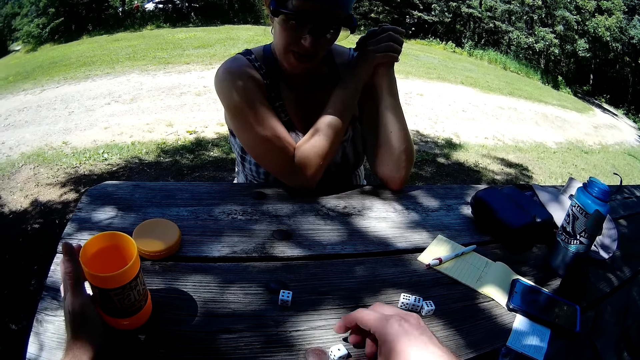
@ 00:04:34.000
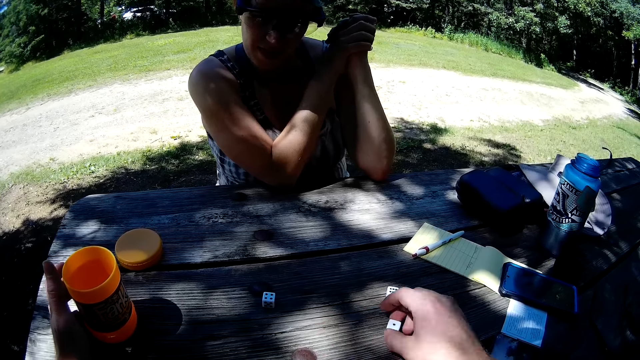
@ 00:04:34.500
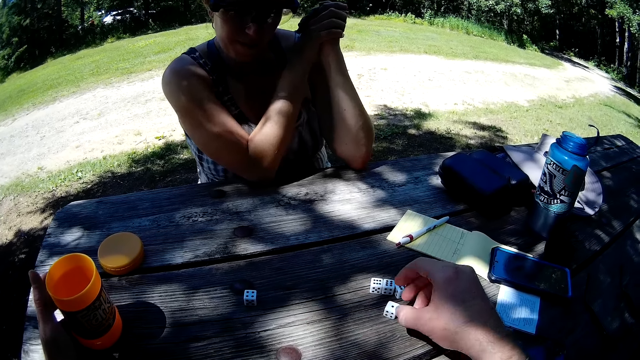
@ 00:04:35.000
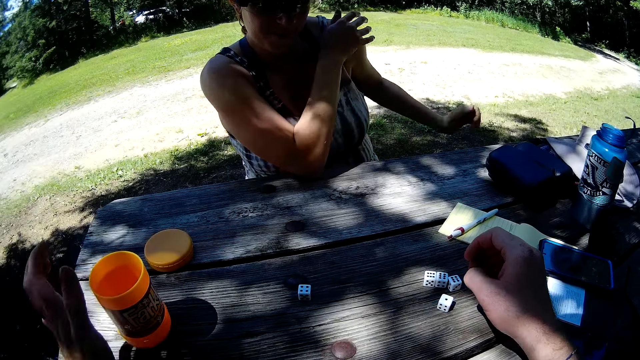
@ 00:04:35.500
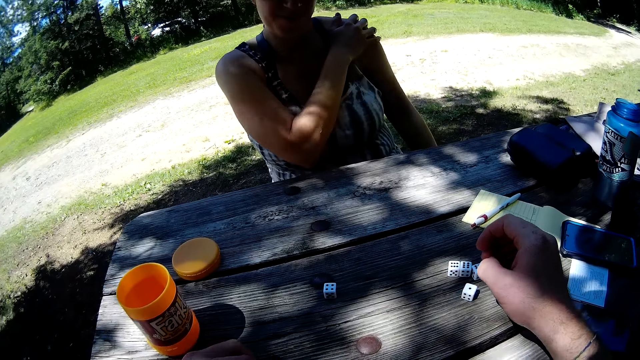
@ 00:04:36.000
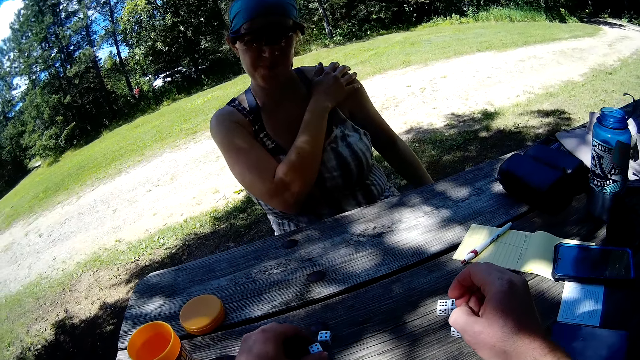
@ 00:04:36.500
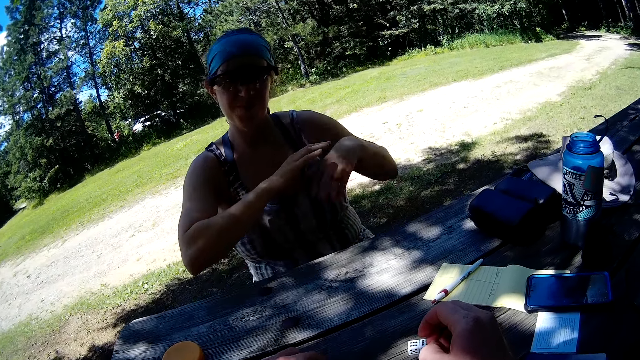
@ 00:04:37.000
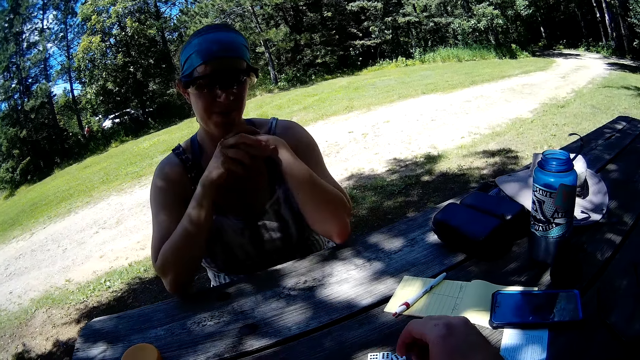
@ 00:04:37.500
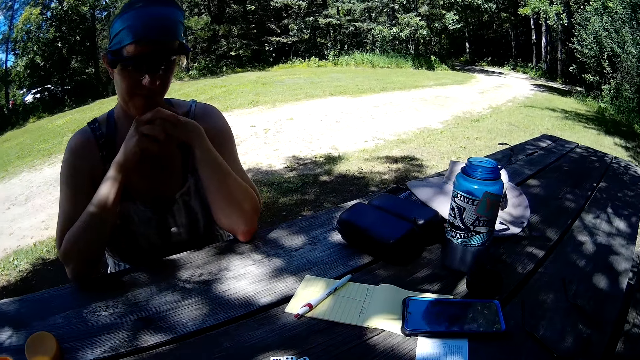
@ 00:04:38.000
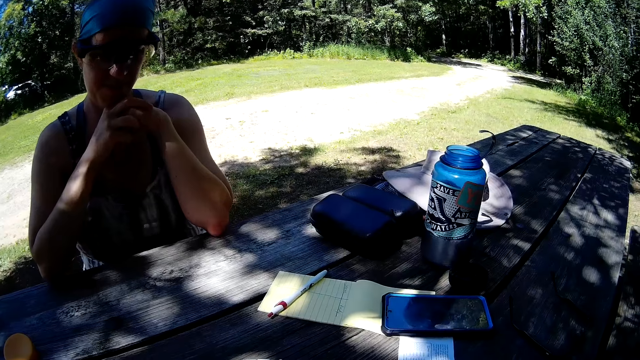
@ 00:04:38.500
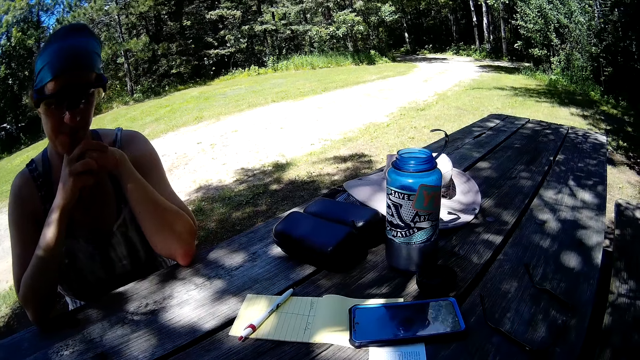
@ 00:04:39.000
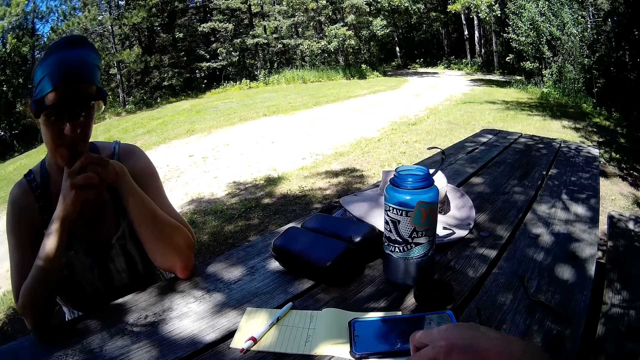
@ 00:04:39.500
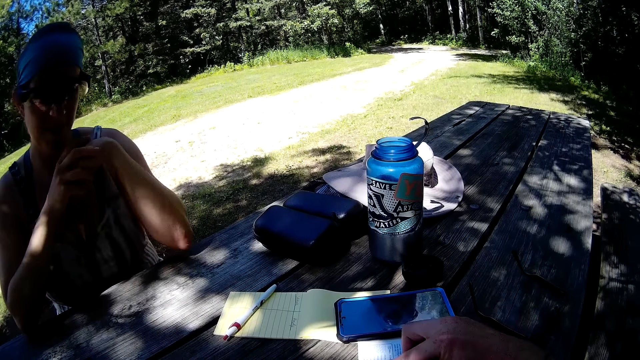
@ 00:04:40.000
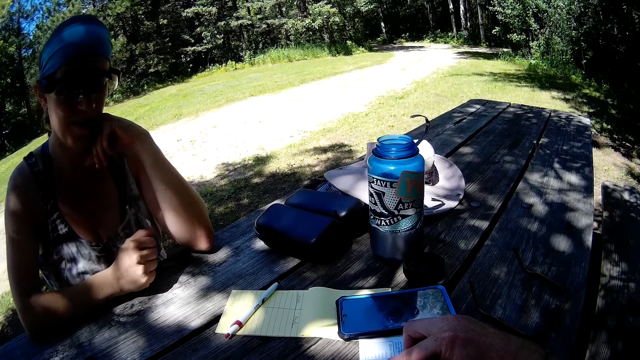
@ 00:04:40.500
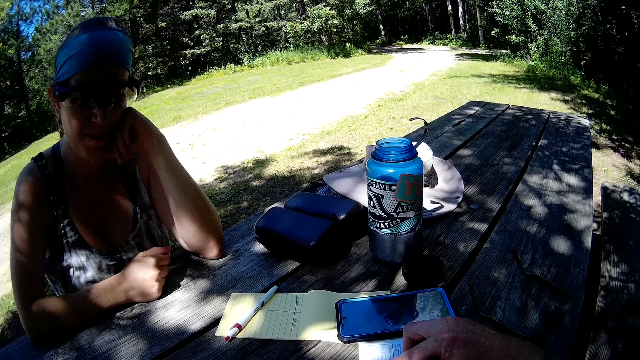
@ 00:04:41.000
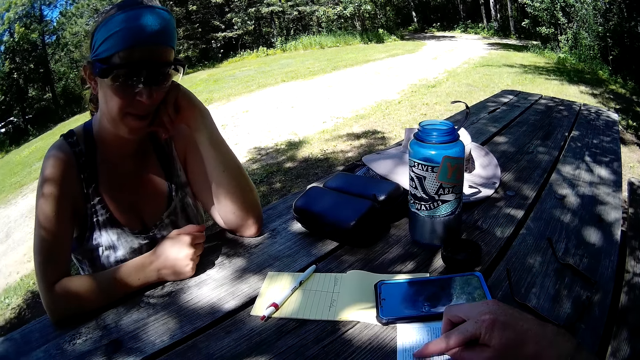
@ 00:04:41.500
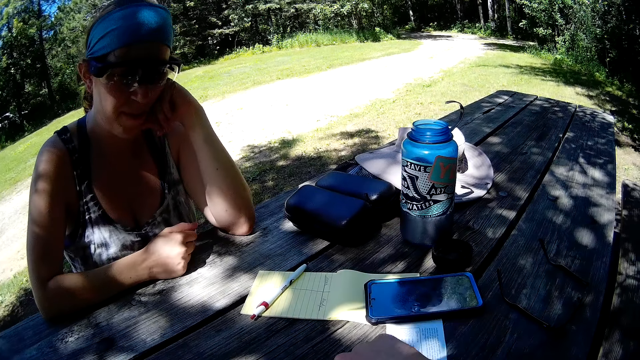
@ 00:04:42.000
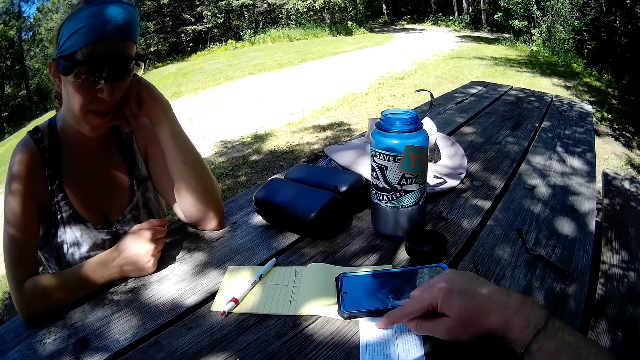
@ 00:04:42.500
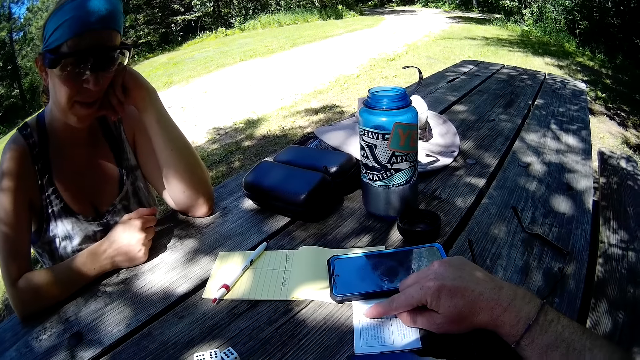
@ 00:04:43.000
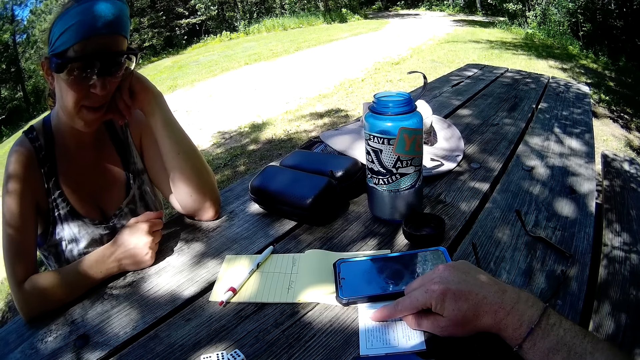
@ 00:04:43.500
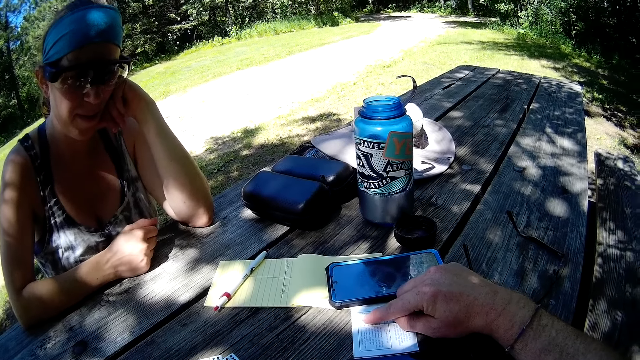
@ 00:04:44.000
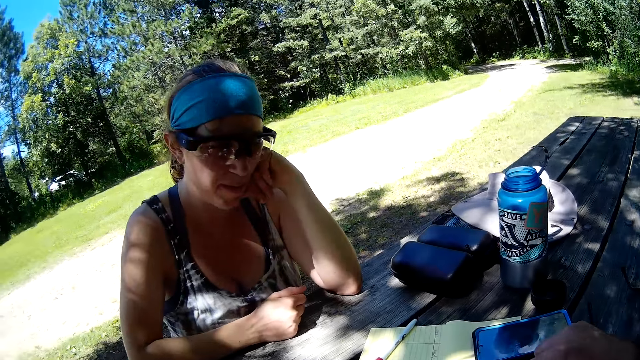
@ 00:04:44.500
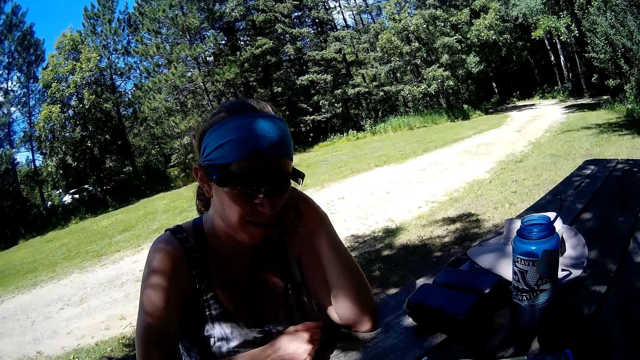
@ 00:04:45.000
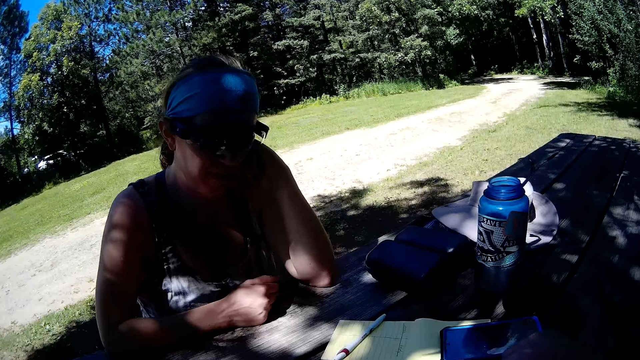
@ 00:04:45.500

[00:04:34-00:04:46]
The camera wearer reads the instructions on the paper. They point on the paper.

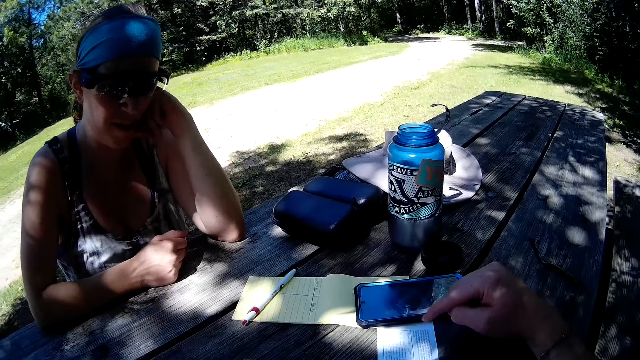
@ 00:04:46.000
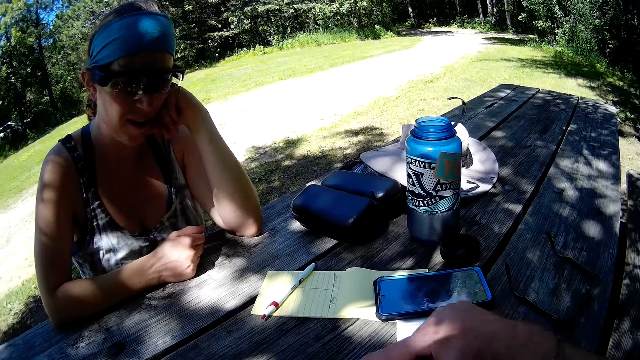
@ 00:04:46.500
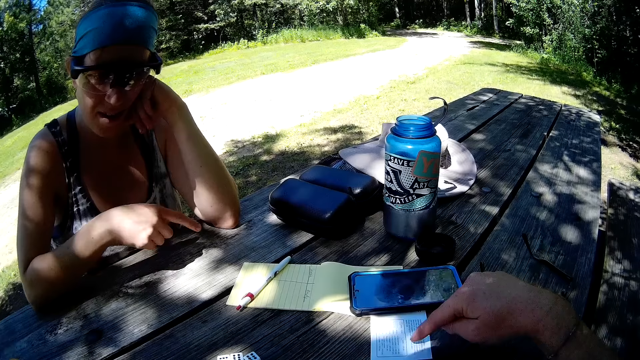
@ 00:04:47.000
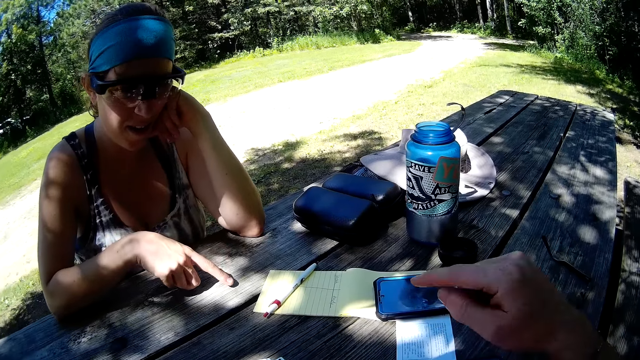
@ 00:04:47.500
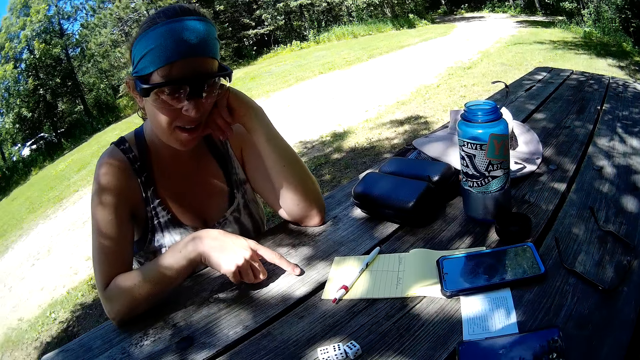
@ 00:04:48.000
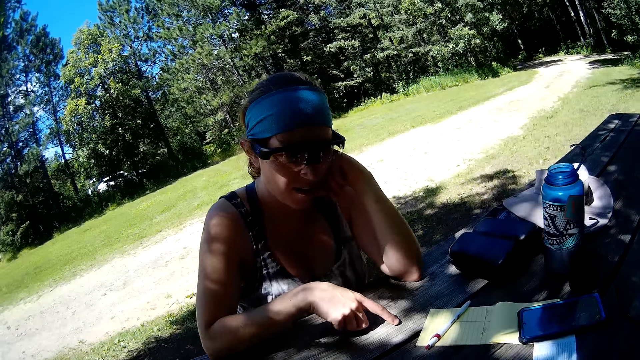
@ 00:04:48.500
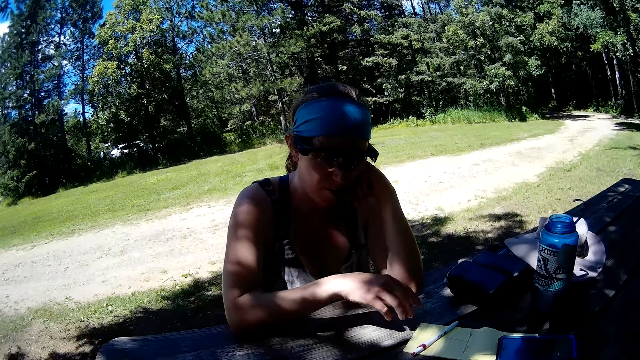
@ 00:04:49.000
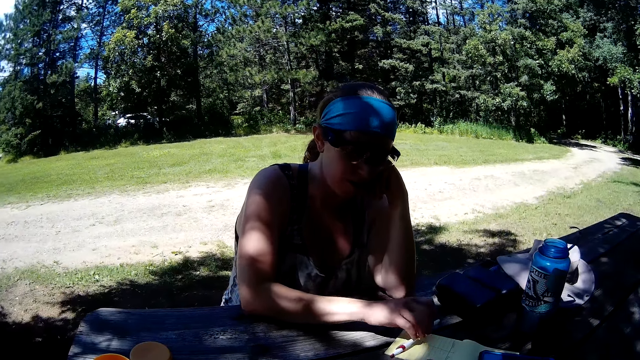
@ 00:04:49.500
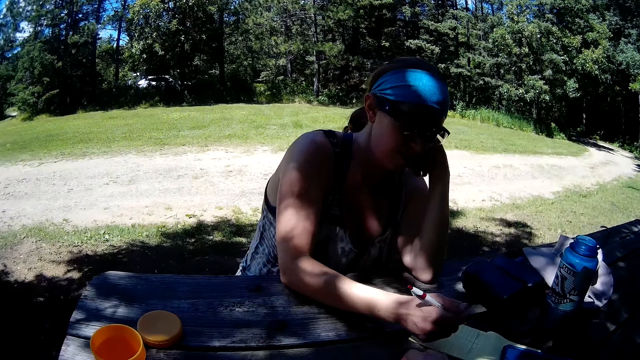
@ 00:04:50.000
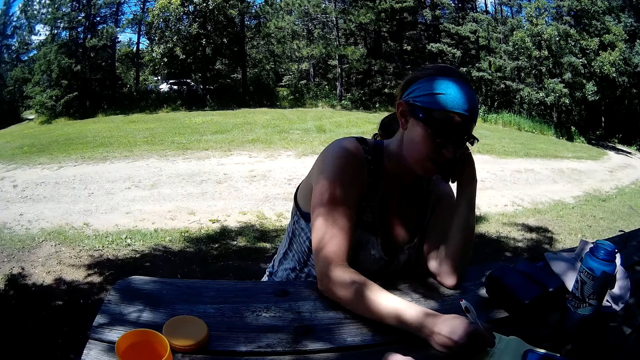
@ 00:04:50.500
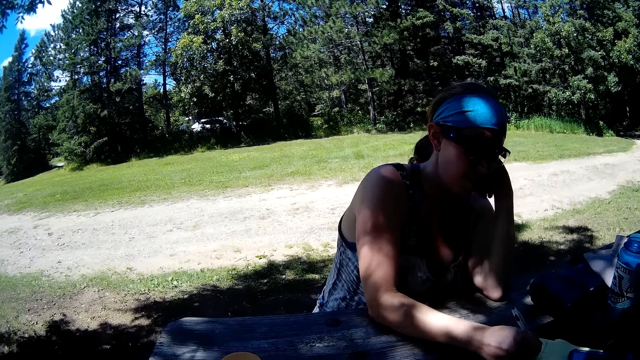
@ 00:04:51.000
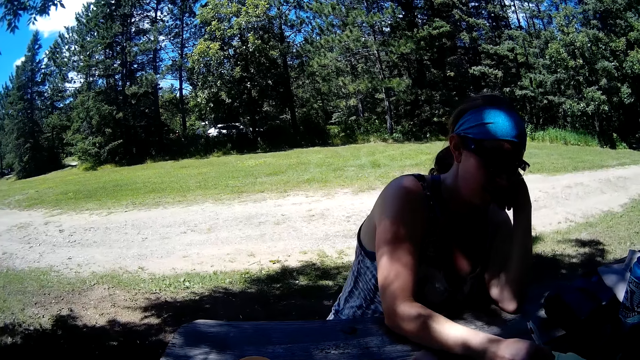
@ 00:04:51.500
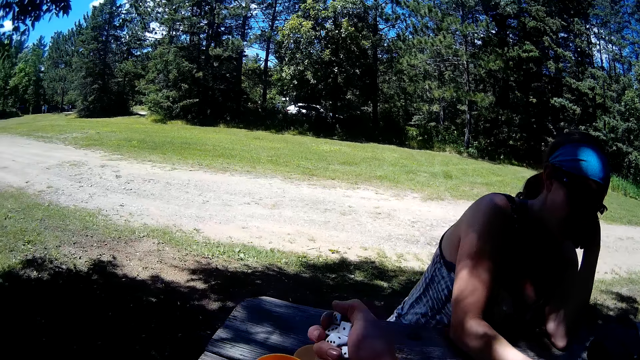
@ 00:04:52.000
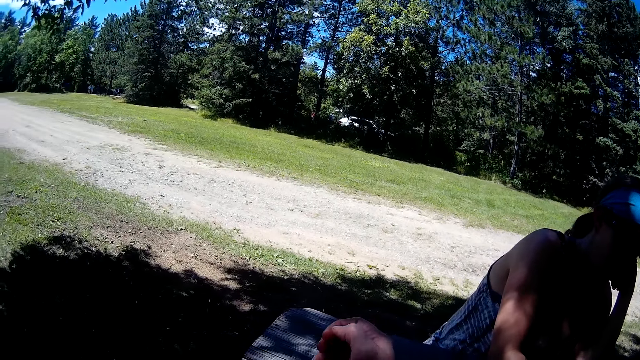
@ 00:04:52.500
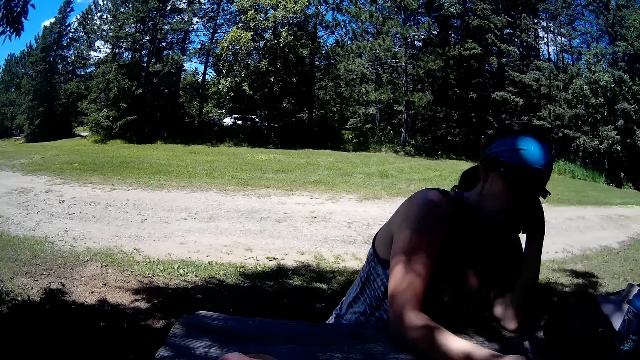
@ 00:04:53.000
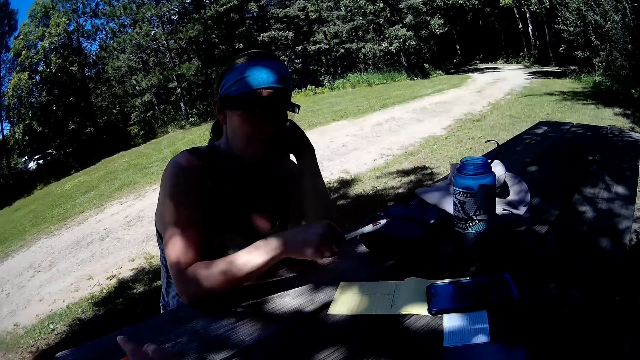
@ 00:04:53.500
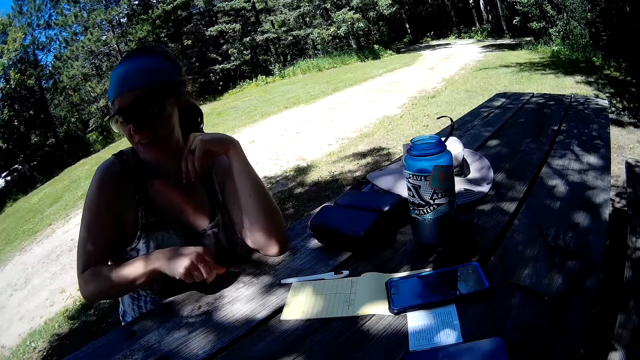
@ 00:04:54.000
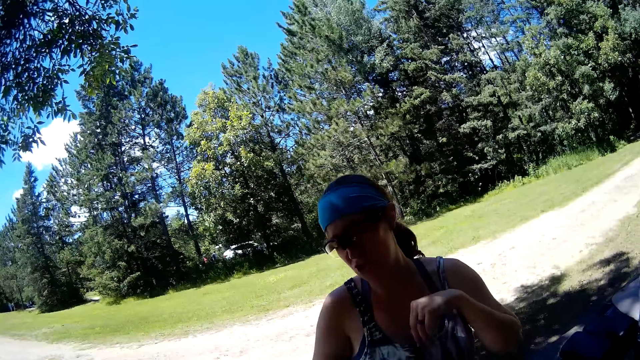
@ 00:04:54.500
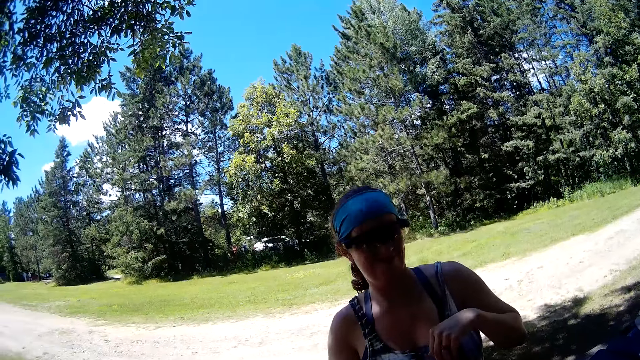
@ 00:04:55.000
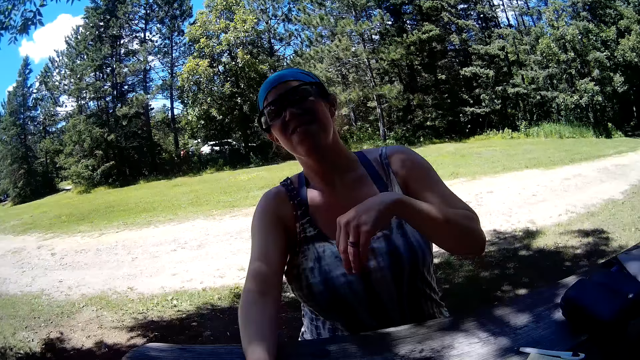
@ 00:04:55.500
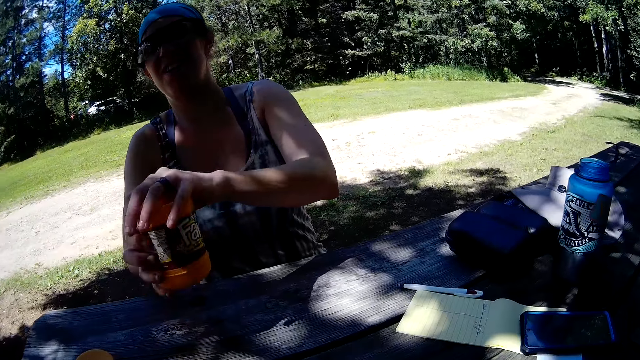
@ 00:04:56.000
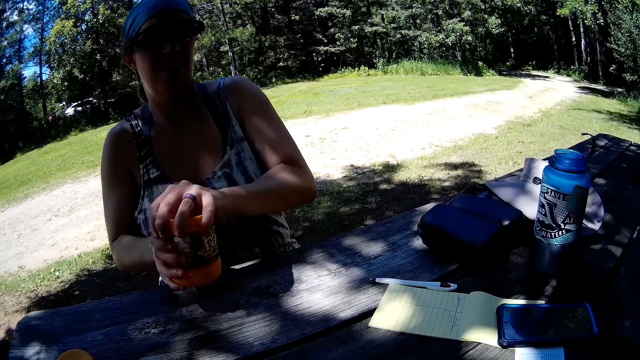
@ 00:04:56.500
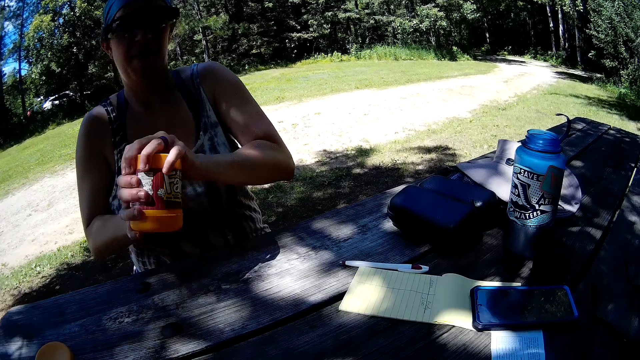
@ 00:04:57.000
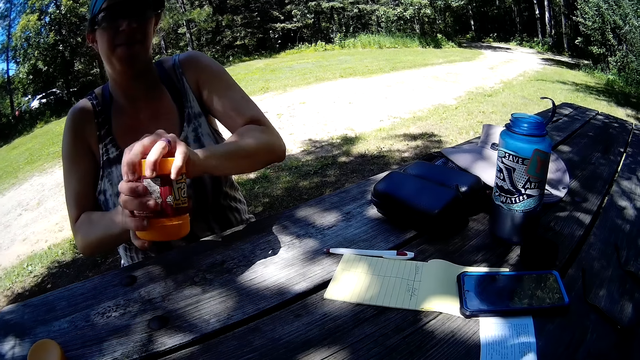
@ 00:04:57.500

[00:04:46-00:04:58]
The camera wearer touches the table with his right forefinger. He touches the paper on the table with his right forefinger. The woman touches the table with her right forefinger. The woman picks up a pen from a book on the table with her right hand. The woman writes on the book with the pen in her right hand. The camera wearer picks some dice from the table with his right hand and places the dice into the plastic cup on the table with his right hand. The woman drops the pen in her right hand on the table. The woman takes the plastic cup from the table with her right hand, holds the plastic cup with both hands, and shakes the plastic cup with the dice in it in both hands.
